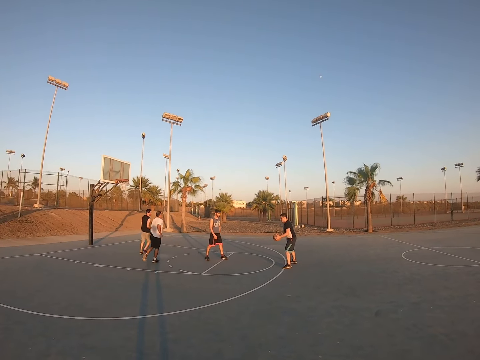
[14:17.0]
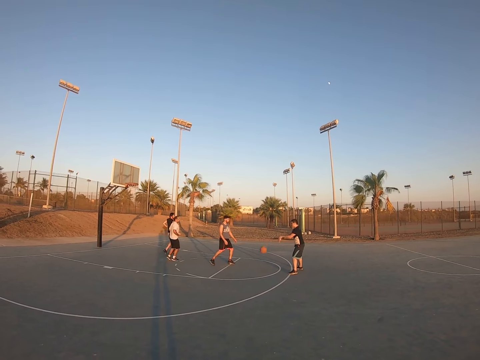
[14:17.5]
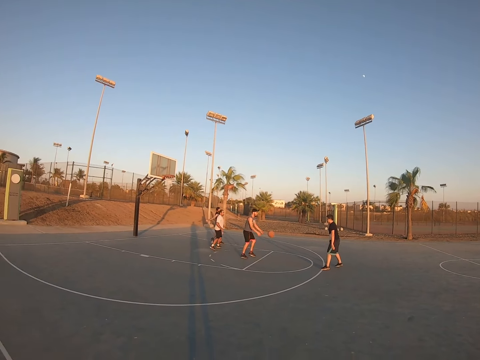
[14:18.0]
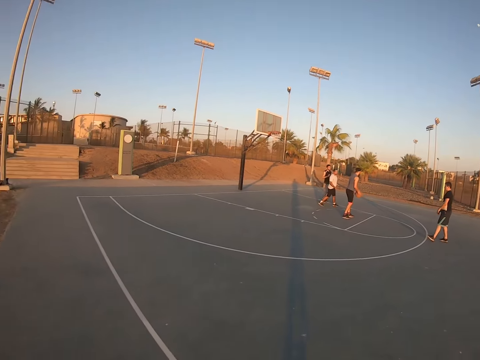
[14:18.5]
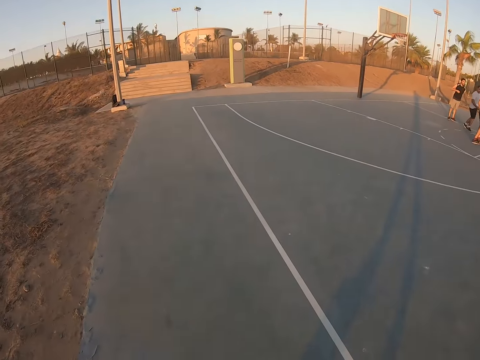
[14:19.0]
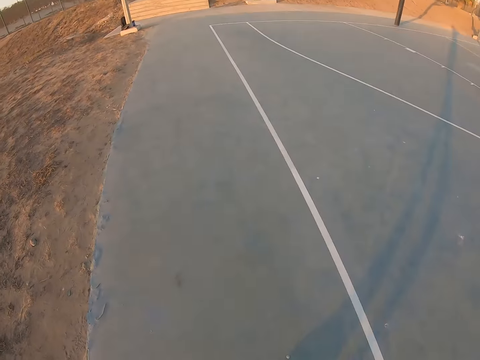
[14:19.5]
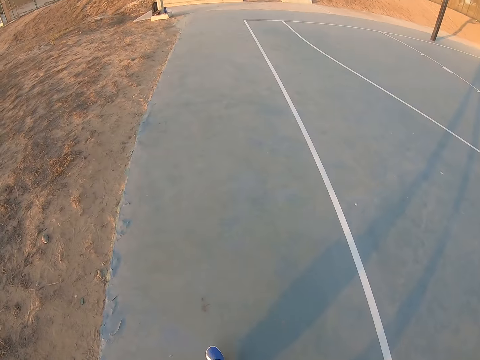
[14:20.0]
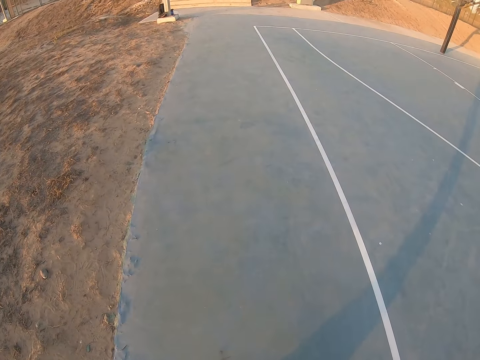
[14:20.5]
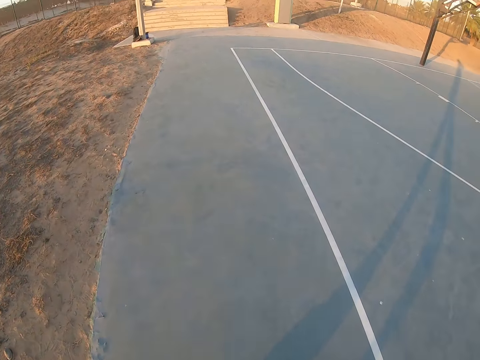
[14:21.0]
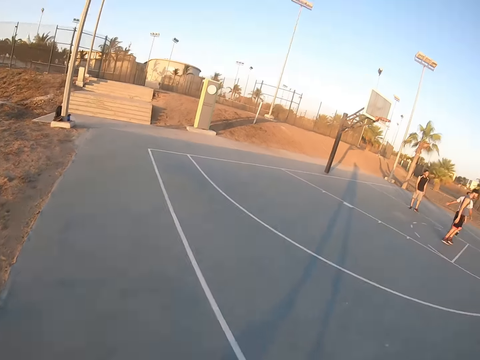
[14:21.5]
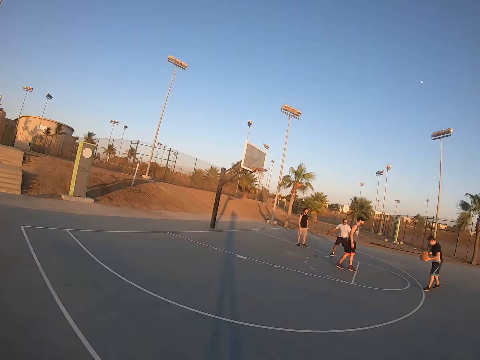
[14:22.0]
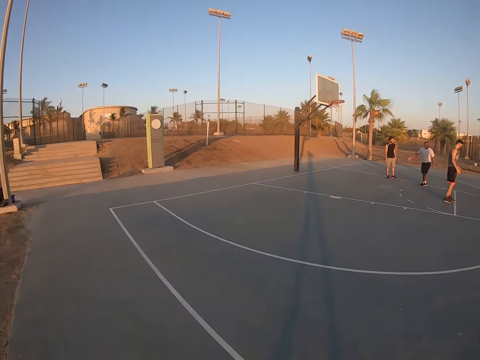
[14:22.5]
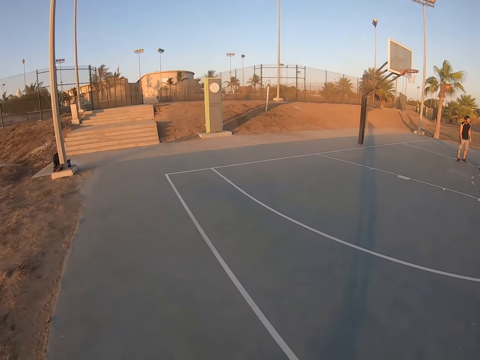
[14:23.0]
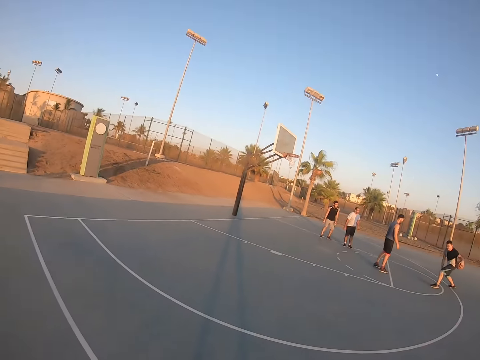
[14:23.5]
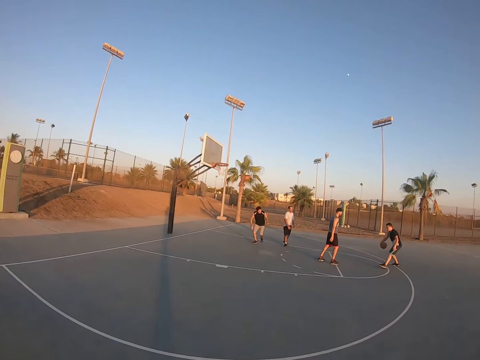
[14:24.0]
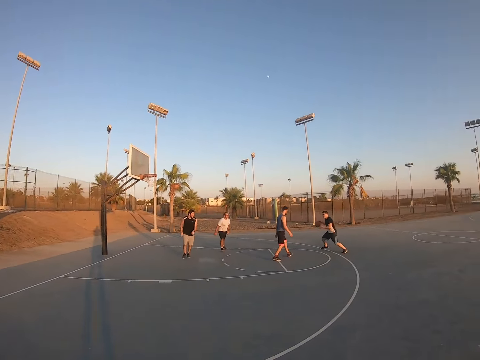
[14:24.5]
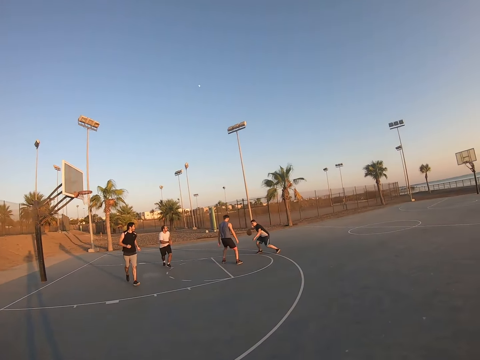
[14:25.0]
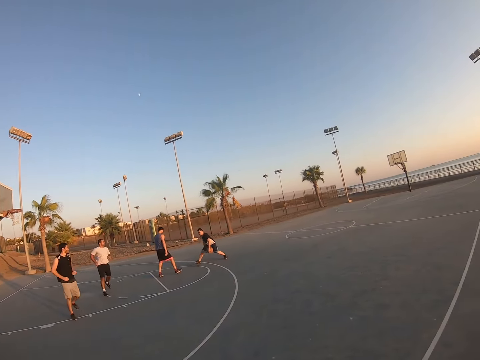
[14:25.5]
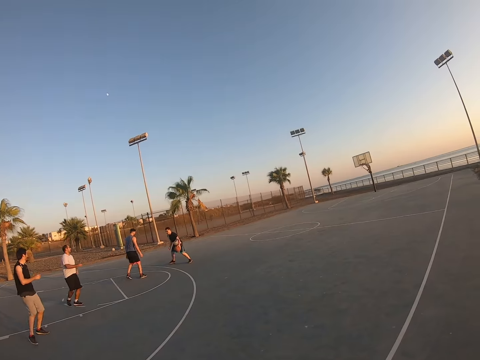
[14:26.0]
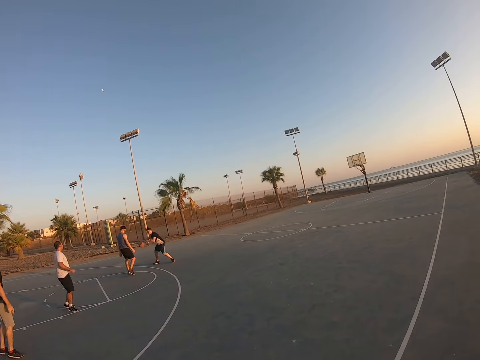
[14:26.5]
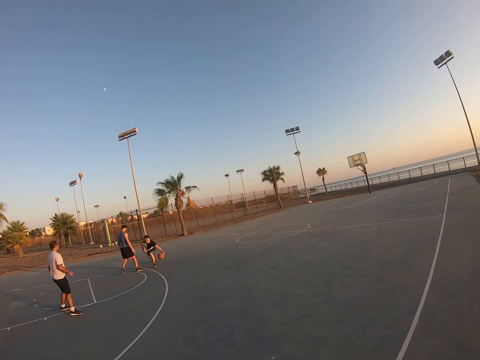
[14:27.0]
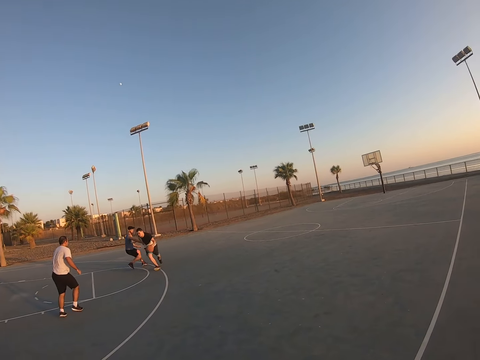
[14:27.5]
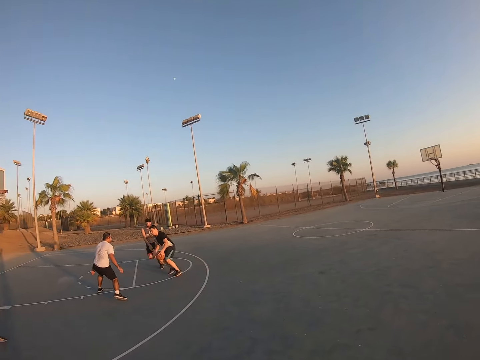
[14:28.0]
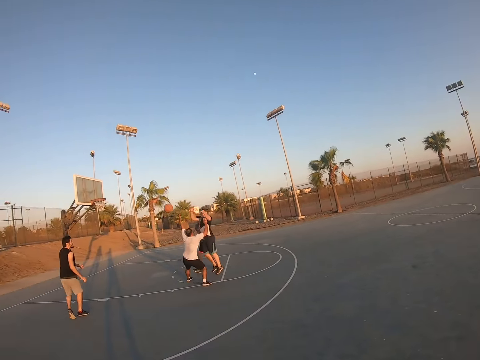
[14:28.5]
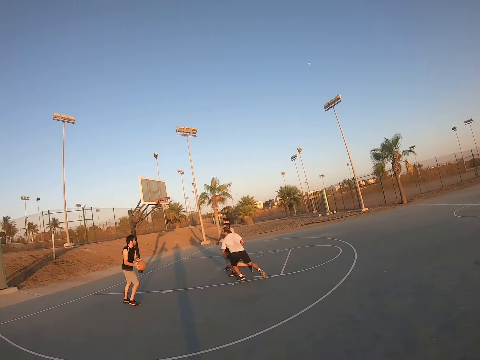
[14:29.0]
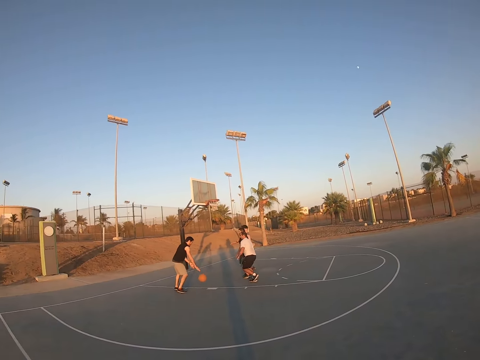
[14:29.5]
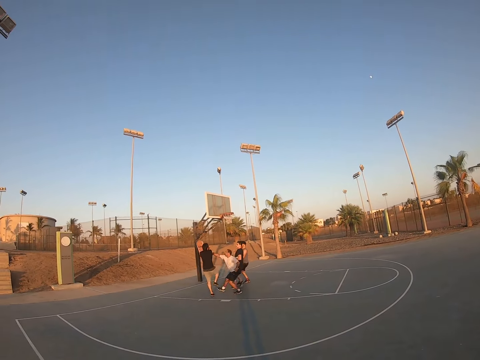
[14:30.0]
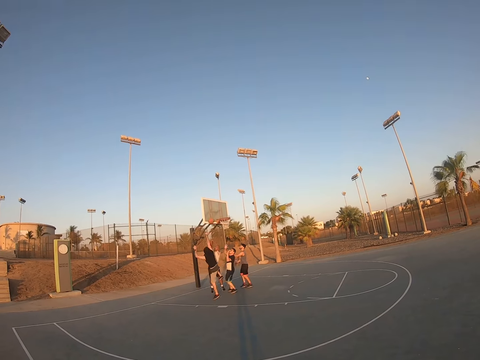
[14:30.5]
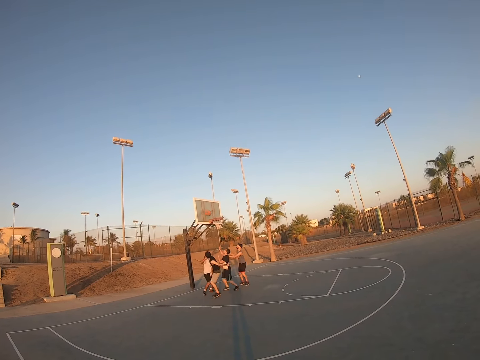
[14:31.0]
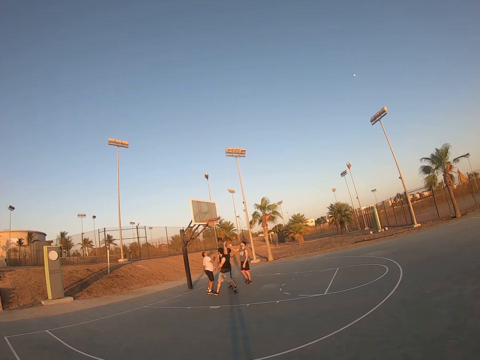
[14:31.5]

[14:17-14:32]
A man throws the ball to another man. The camera wearer looks around and moves around. The first man bounces the ball and throws the ball to a third man. The third man throws the ball to the field goal.

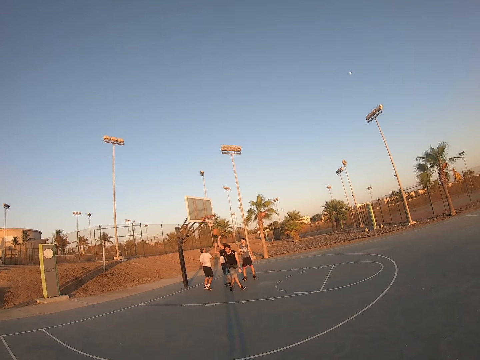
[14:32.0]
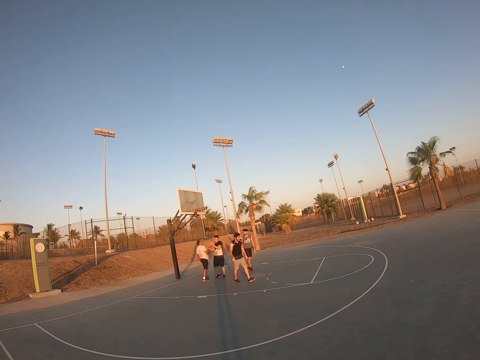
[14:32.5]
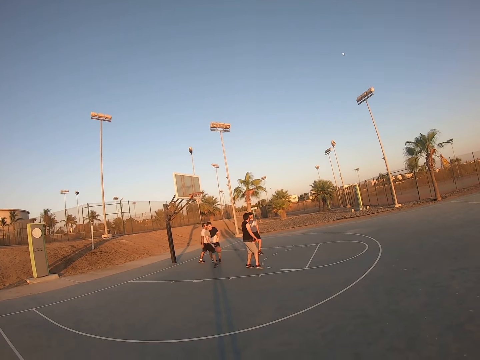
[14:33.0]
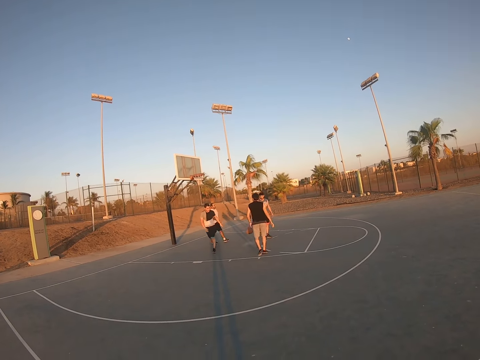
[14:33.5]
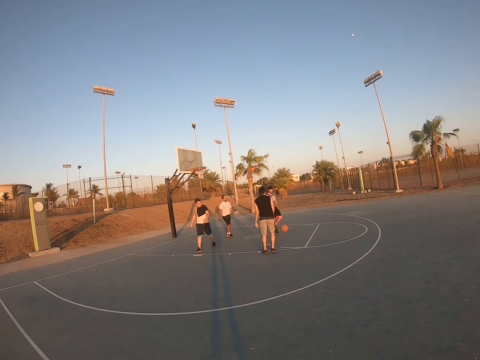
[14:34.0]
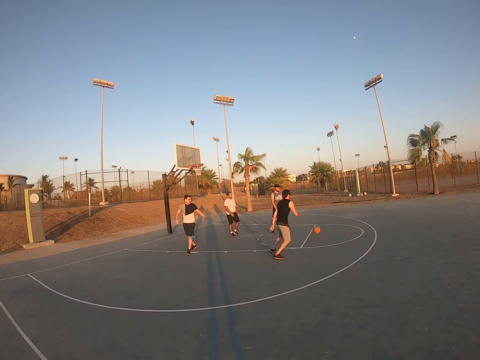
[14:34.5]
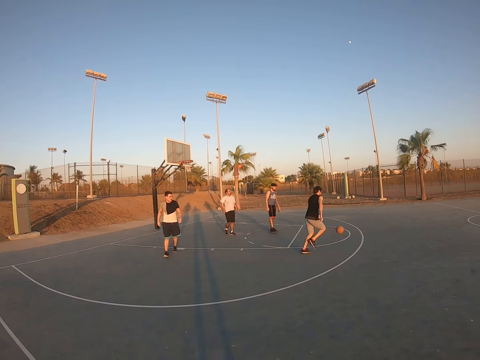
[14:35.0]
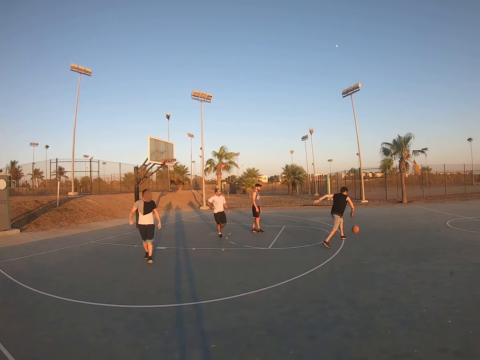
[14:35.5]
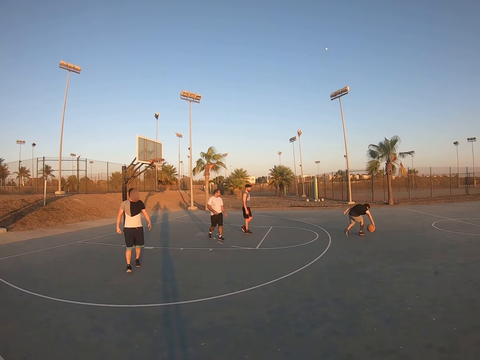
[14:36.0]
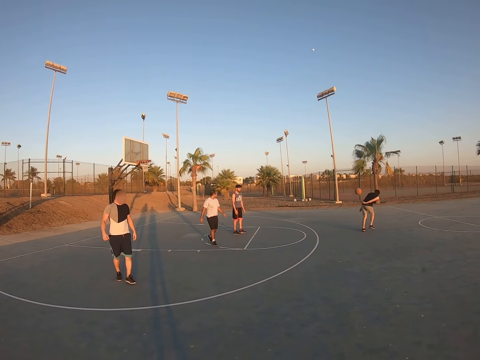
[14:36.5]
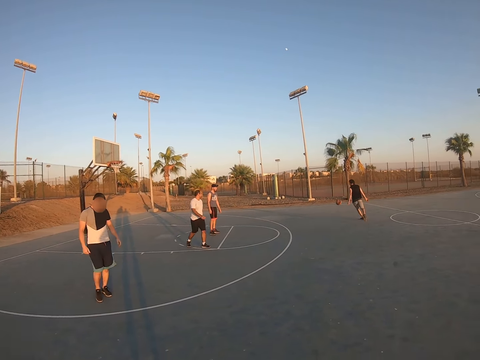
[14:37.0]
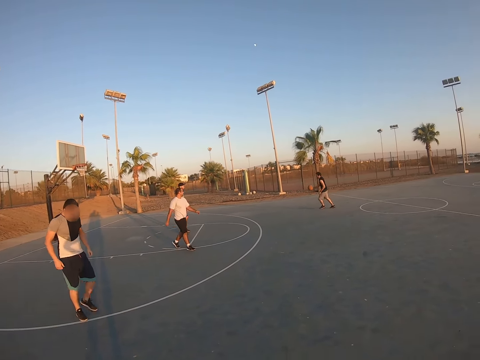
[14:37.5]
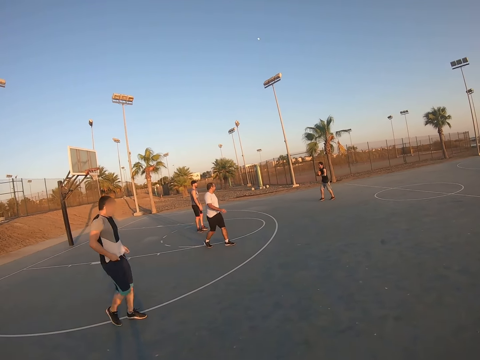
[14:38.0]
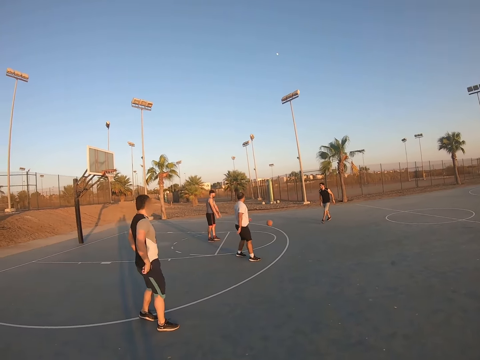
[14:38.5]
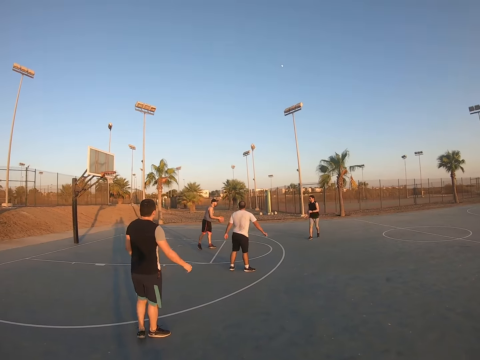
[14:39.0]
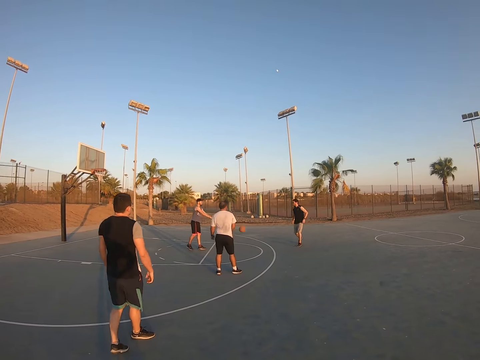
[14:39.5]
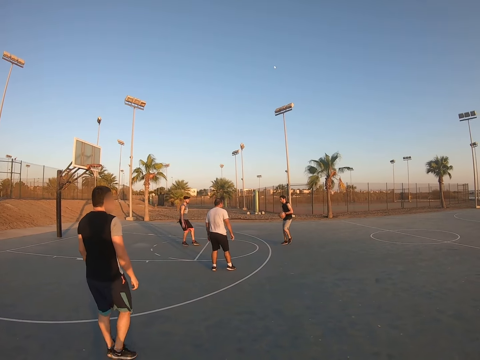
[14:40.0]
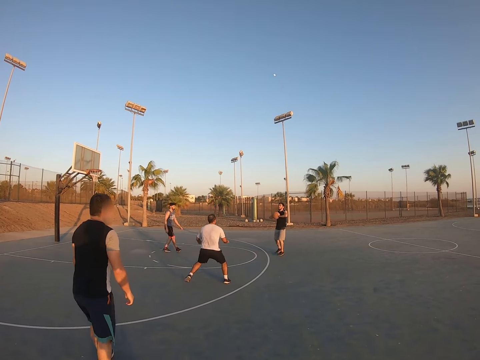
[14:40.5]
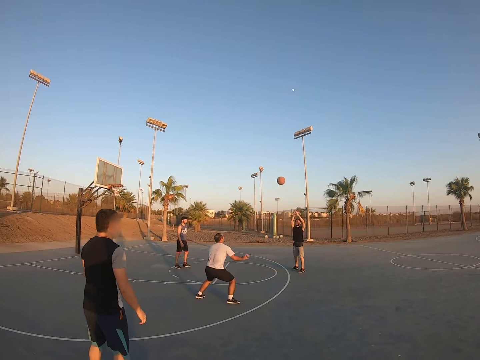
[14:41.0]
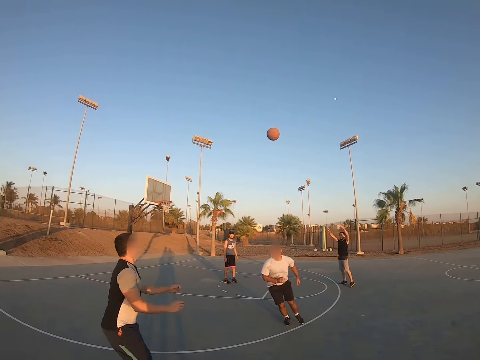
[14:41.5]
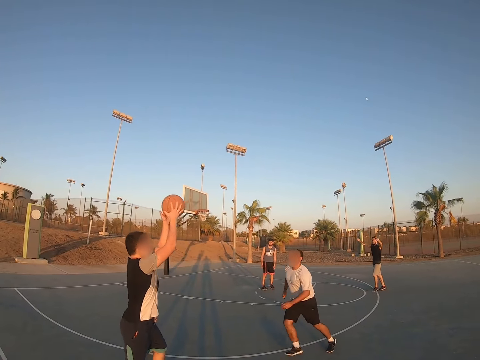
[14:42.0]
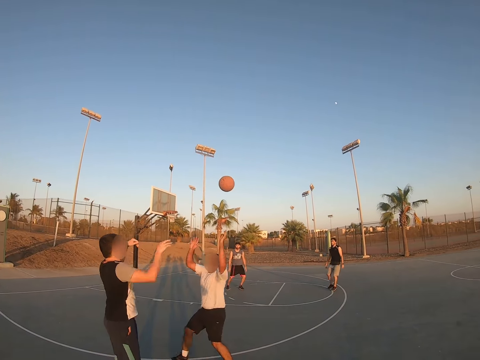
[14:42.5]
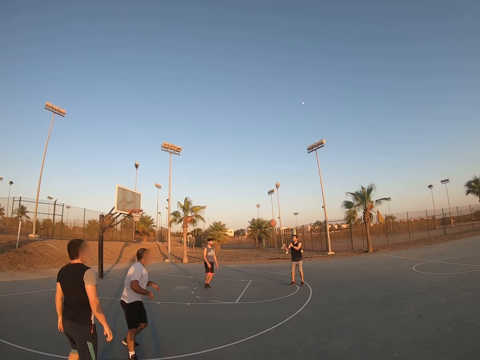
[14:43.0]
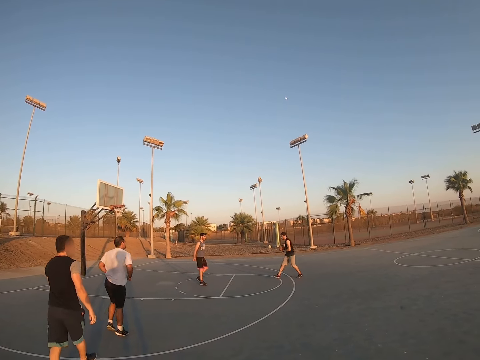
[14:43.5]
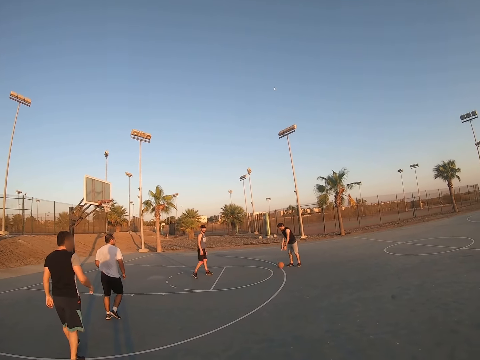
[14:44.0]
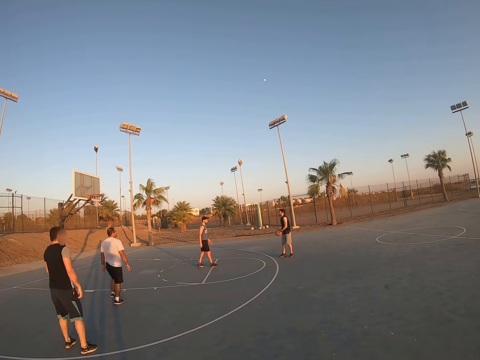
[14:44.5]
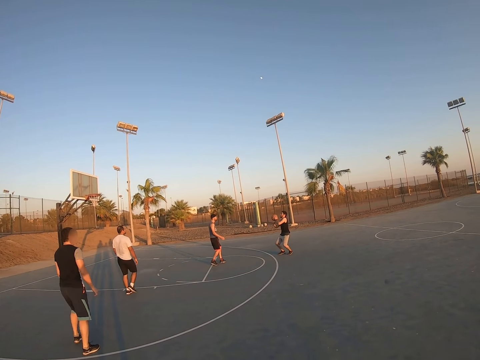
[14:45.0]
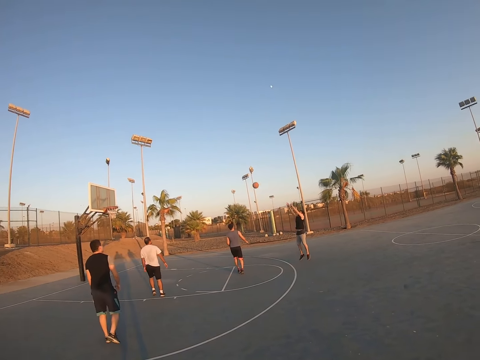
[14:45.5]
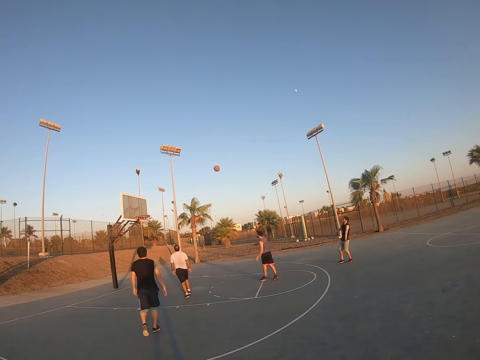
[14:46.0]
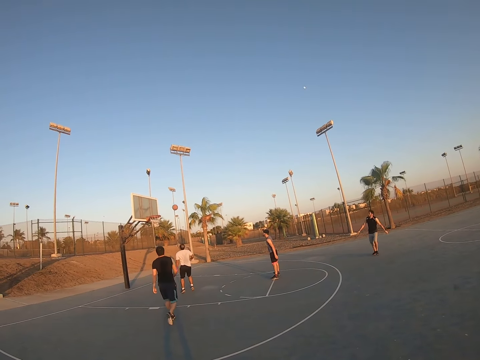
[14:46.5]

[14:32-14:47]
A man scores the ball. Another man catches the ball and throws the ball. The first man runs after the ball, catches the ball, and throws the ball. A third man catches the ball and throws the ball to the first man. The first man throws the ball to the second man. The second man catches the ball and throws the ball to the first man. The first man bounces the ball and throws the ball to the field goal.
